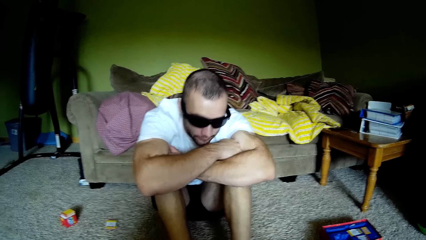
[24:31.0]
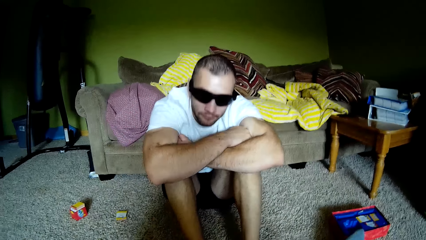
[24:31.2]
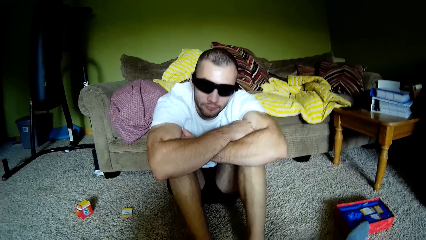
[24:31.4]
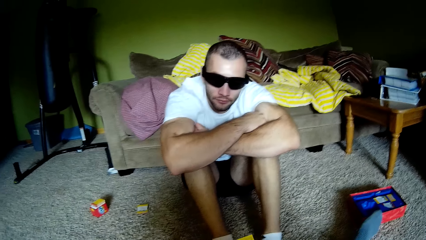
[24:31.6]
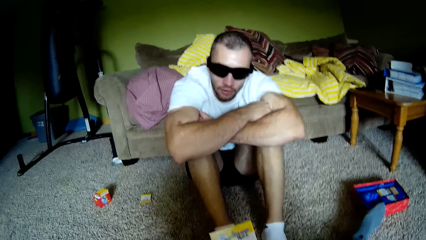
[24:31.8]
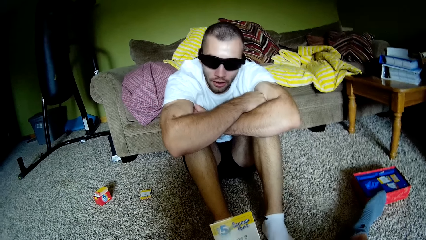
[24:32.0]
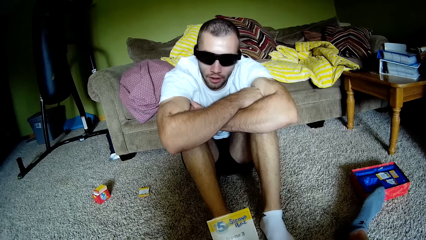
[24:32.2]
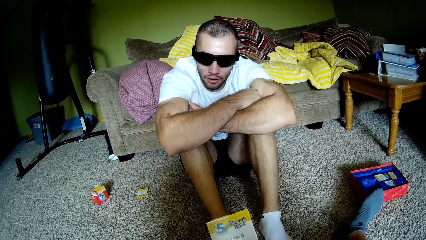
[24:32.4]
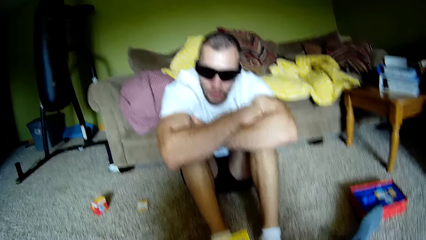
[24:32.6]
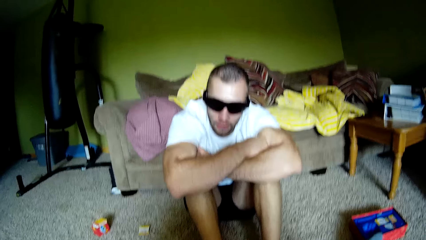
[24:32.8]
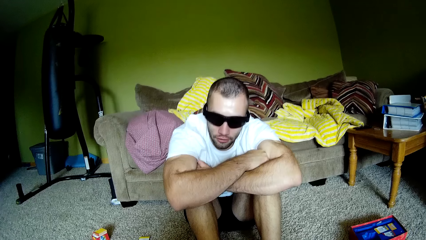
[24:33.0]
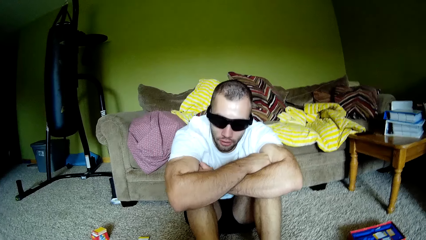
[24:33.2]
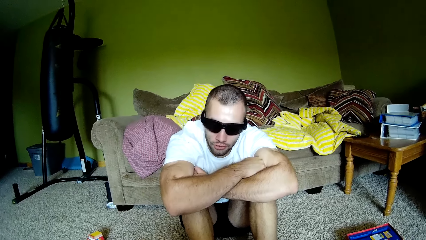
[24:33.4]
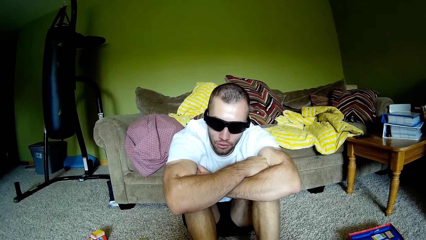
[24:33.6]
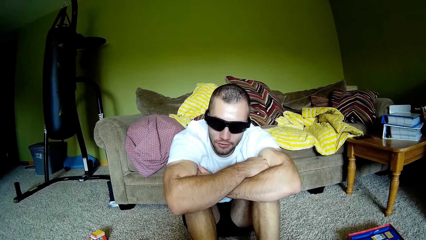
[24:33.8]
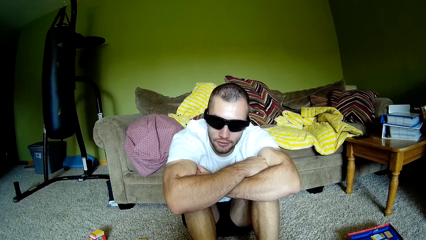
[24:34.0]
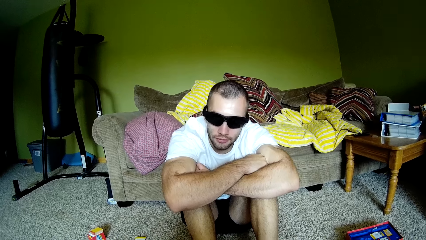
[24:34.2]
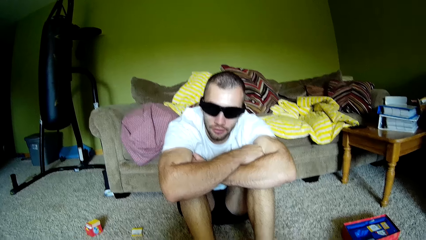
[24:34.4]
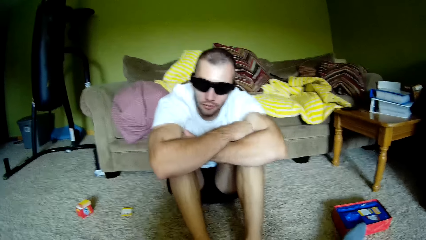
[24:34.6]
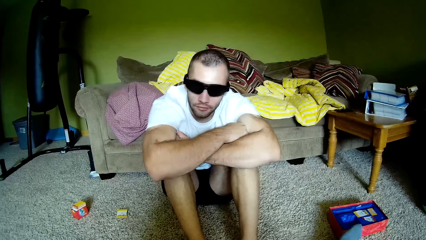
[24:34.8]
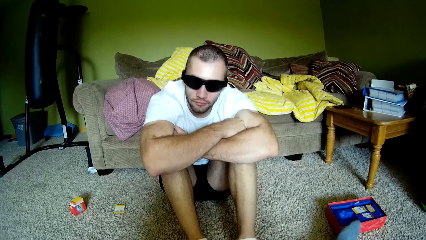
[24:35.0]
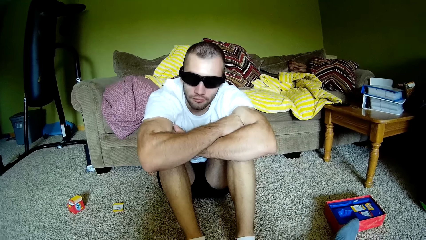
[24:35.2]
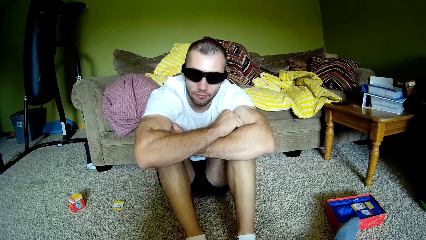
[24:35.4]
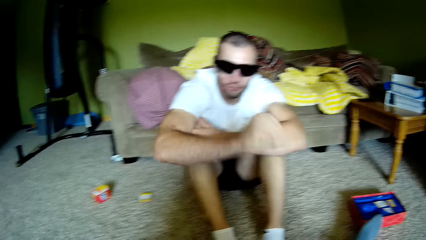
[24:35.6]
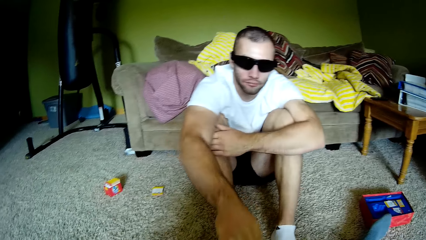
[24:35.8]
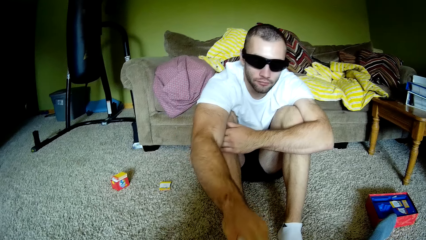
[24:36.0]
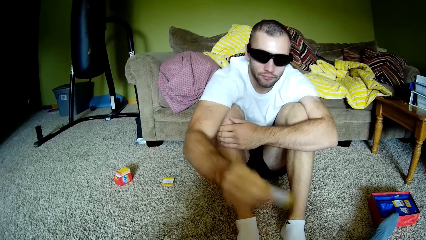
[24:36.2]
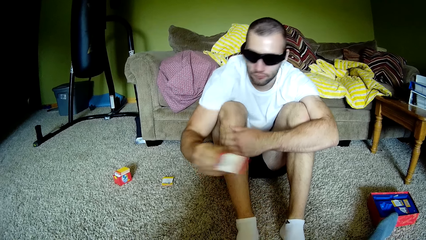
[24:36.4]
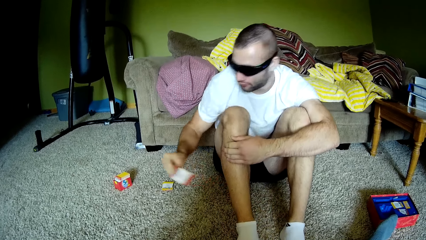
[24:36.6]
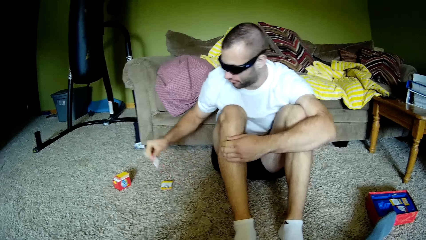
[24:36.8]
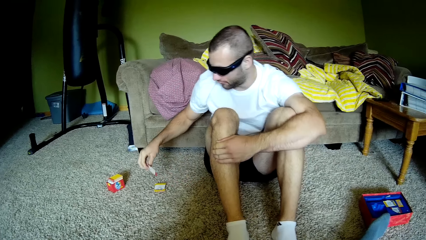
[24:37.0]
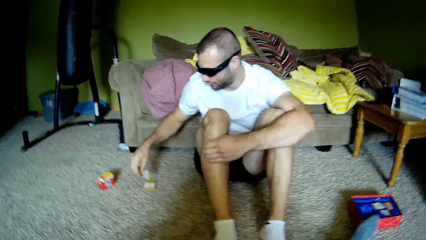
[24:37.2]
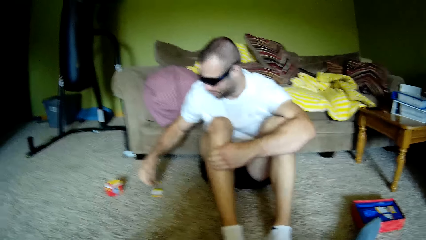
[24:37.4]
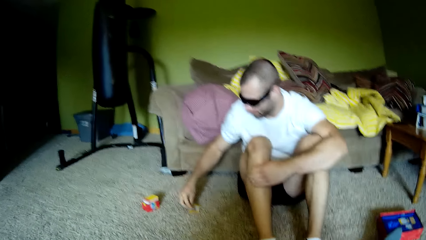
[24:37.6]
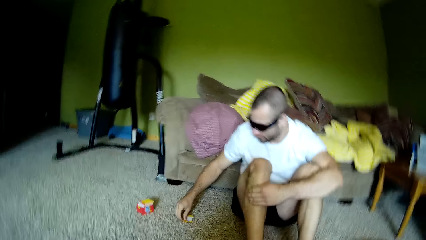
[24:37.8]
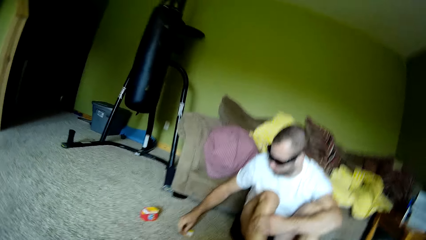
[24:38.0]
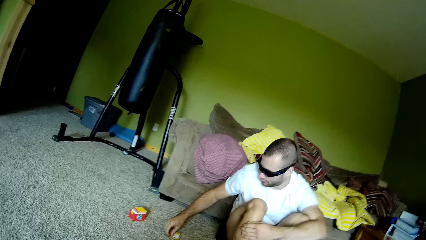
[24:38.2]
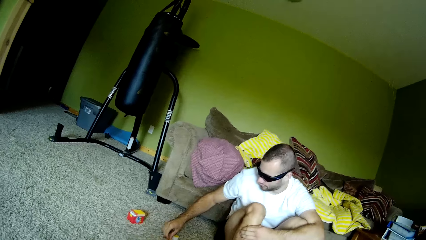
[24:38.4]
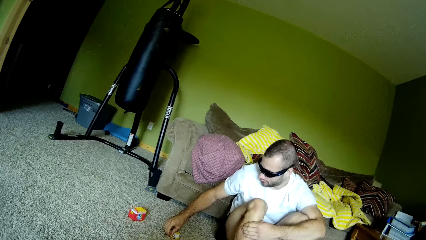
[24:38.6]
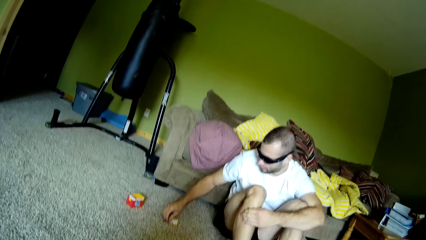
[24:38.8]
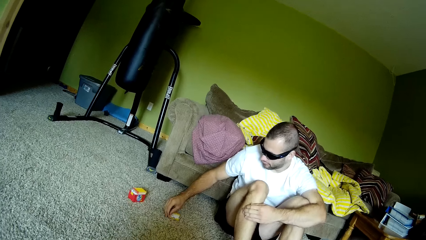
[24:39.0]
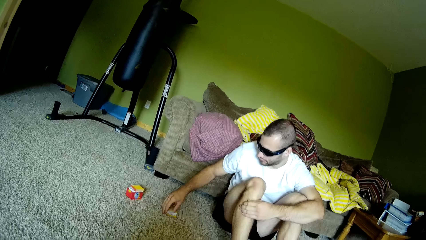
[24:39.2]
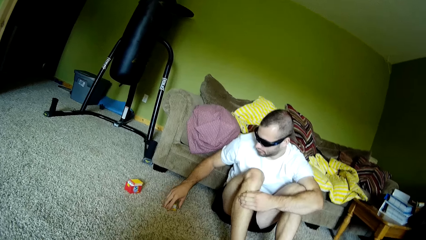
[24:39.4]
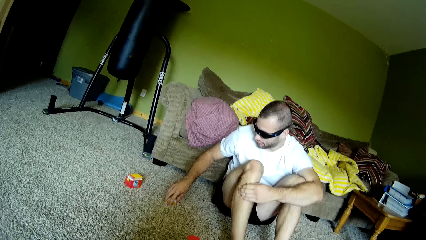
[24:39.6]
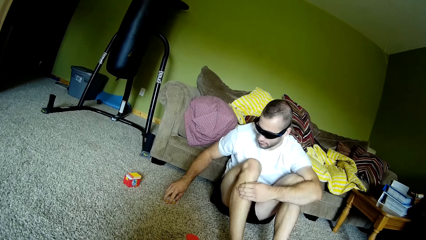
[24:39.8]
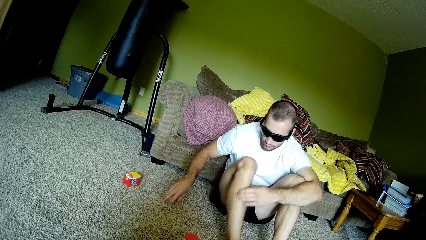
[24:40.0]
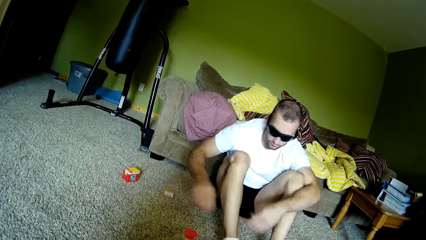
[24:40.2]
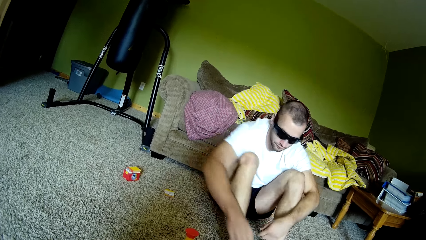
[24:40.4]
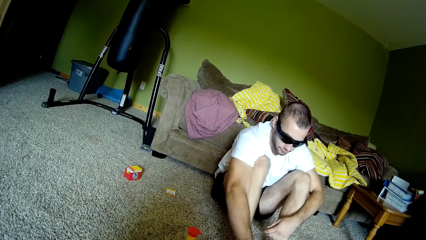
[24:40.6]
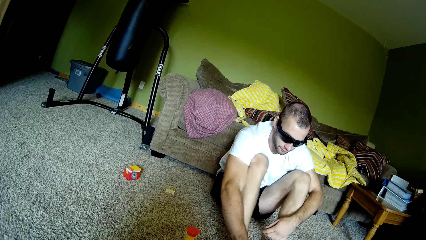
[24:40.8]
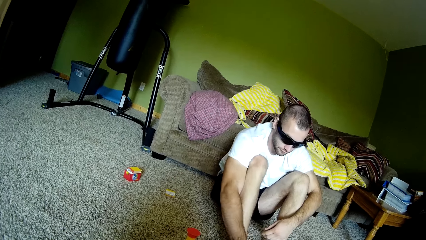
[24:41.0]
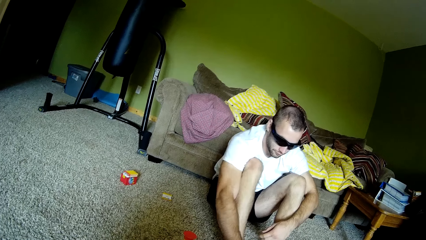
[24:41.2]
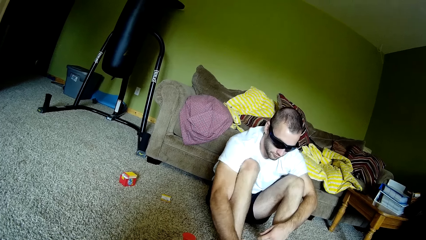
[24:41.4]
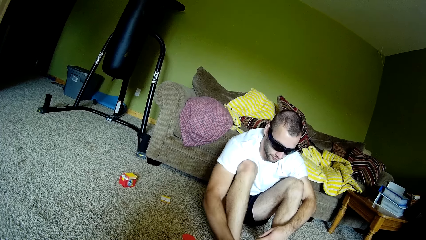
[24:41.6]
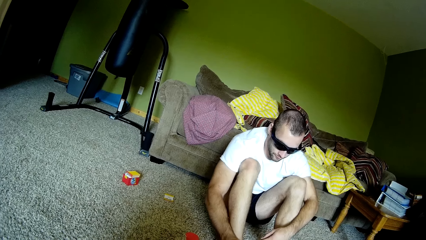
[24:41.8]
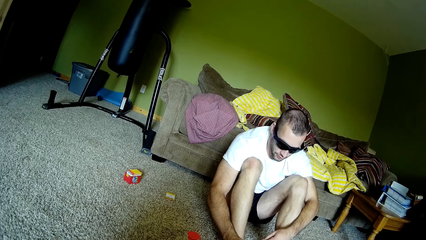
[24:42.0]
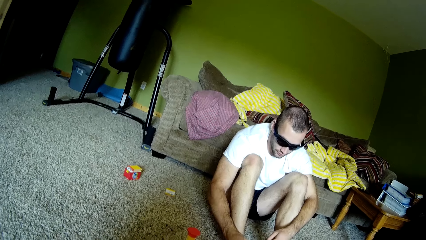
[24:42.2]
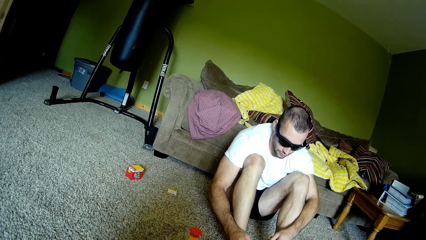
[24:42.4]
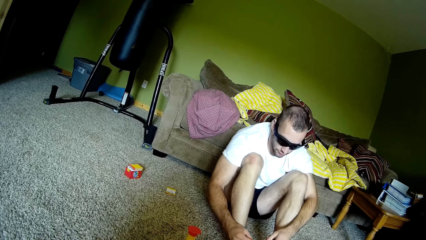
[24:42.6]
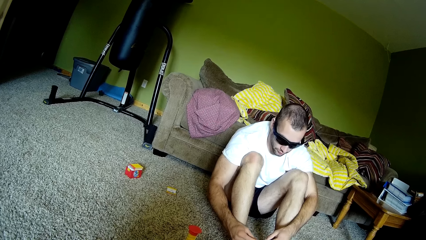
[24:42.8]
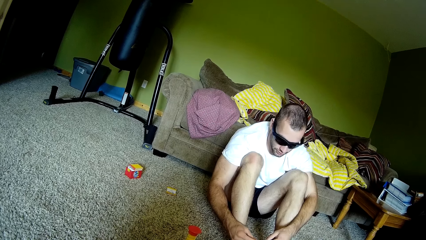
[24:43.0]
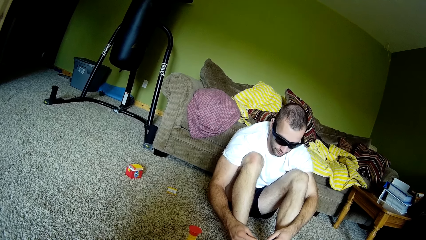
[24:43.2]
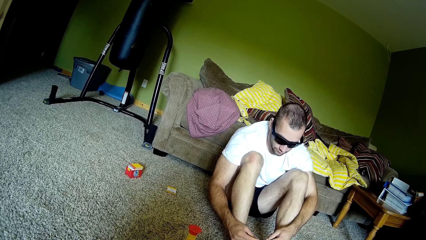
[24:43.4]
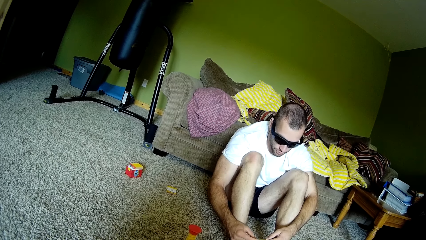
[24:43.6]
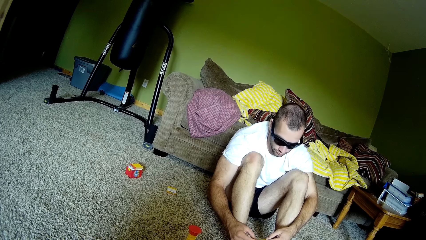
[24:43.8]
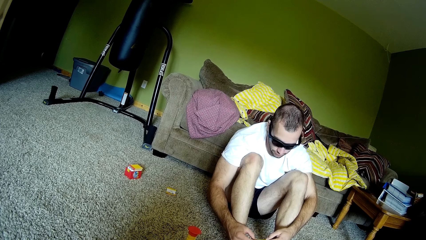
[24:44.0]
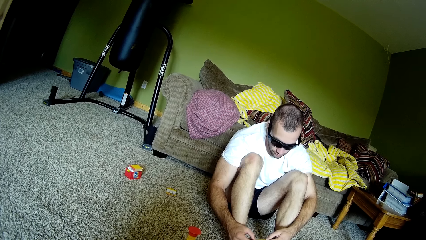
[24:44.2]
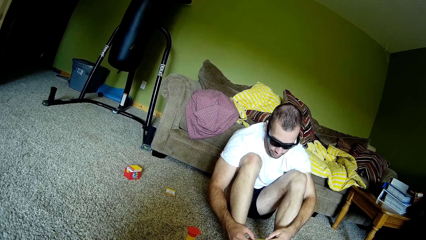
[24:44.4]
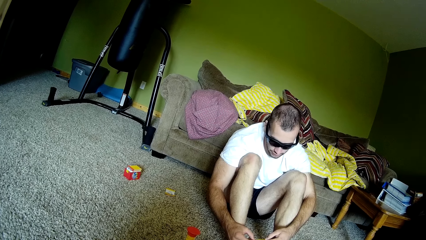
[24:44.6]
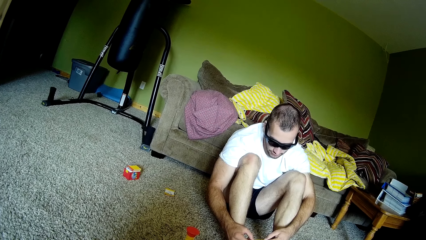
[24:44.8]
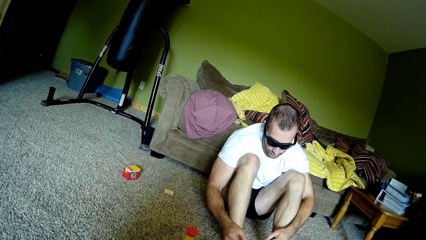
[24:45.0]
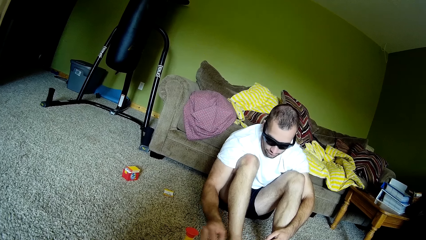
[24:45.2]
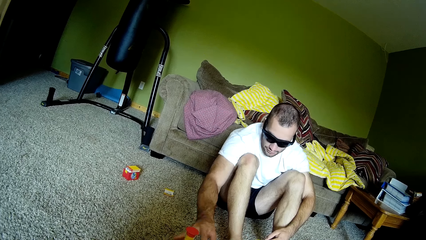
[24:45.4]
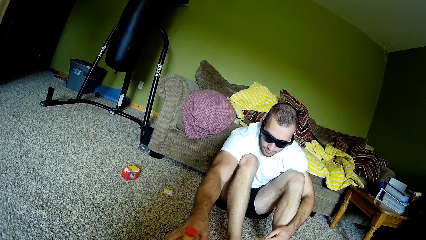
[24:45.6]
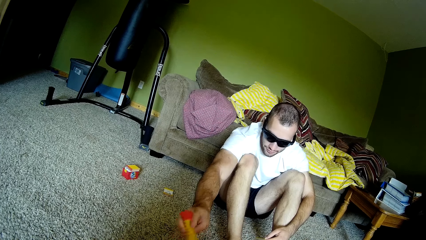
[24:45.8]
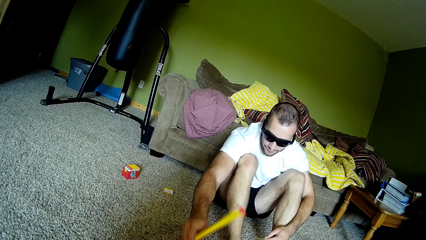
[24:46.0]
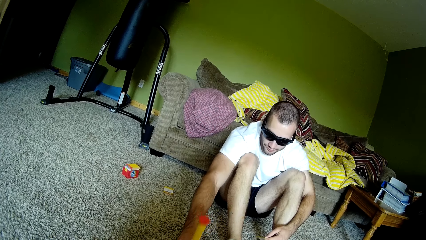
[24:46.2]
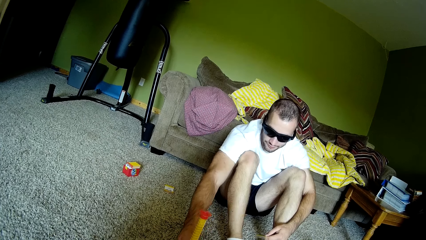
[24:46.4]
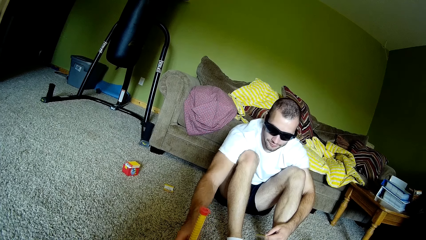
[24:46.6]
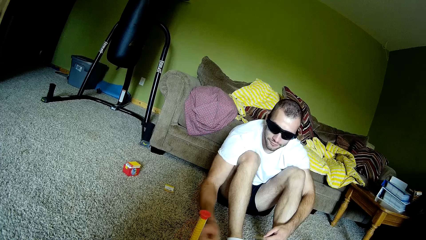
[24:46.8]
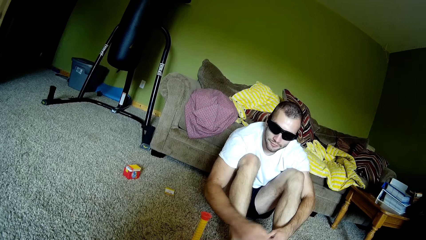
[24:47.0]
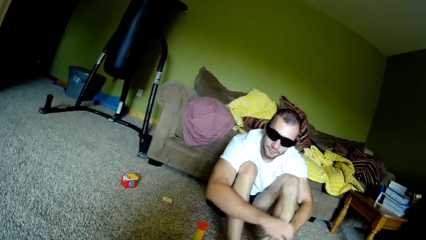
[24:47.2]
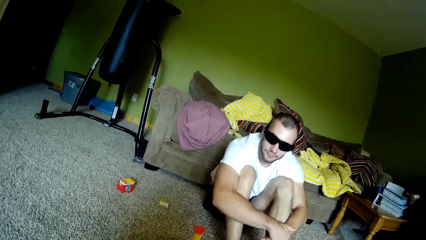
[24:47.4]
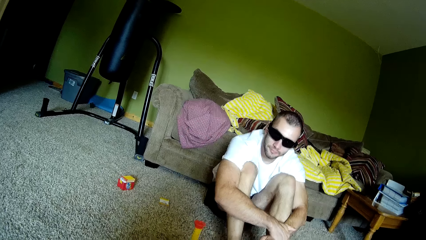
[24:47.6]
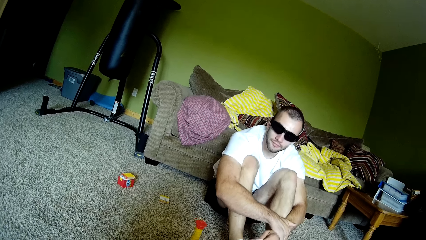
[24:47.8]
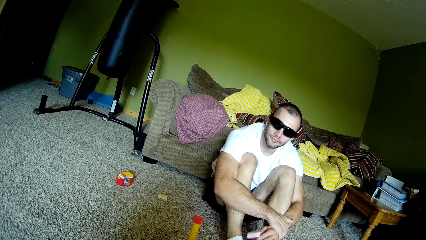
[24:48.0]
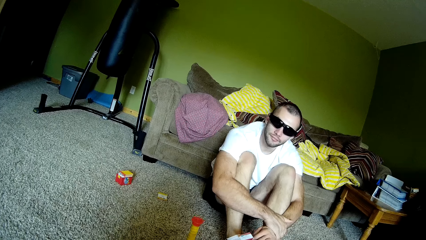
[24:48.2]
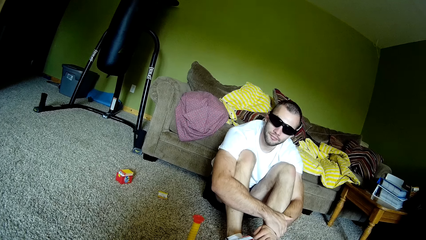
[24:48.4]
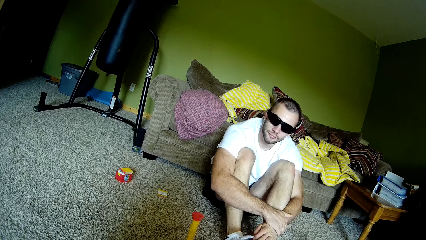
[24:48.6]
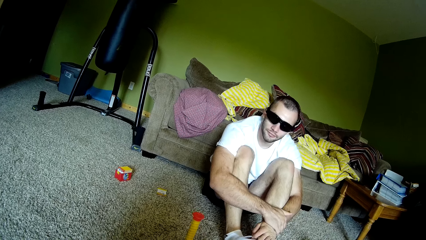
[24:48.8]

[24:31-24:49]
The camera wearer talks to a man. The man looks up and moves a hand. He holds the card, picks up the card, and puts down the card. The camera wearer looks around. The man touches the card, moves hands, and reads the card. He talks to the camera wearer. He moves a hand, stretches his hand, touches a blow horn, looks down, and holds the timer. He moves a hand and looks up.
